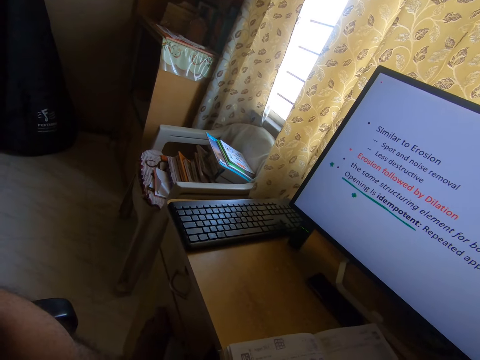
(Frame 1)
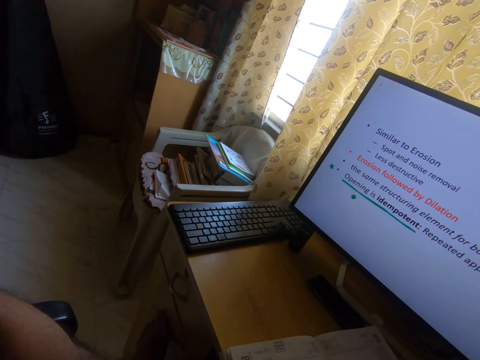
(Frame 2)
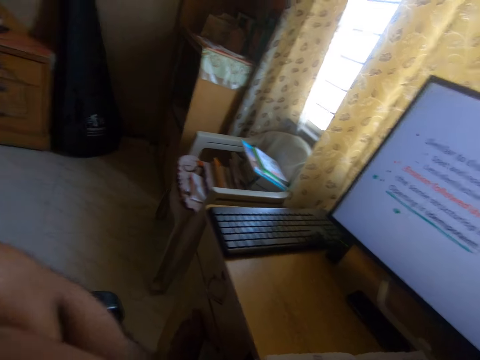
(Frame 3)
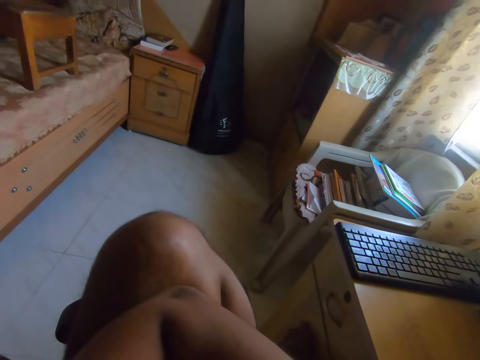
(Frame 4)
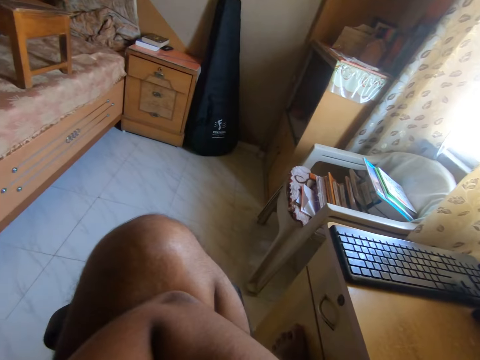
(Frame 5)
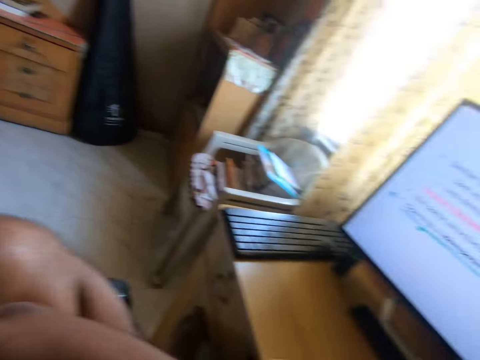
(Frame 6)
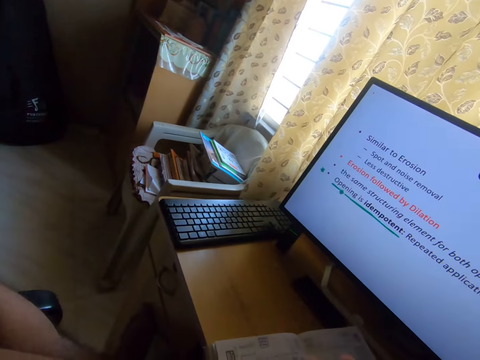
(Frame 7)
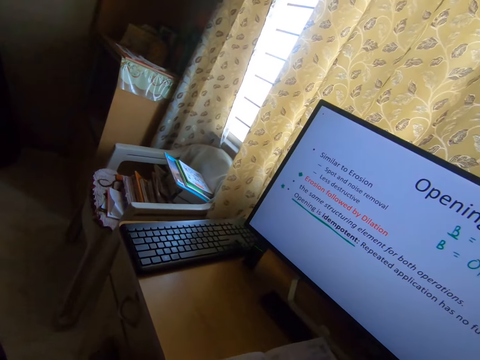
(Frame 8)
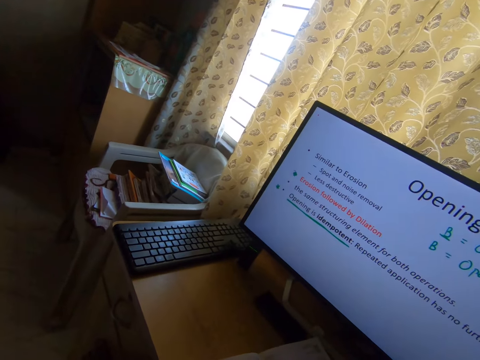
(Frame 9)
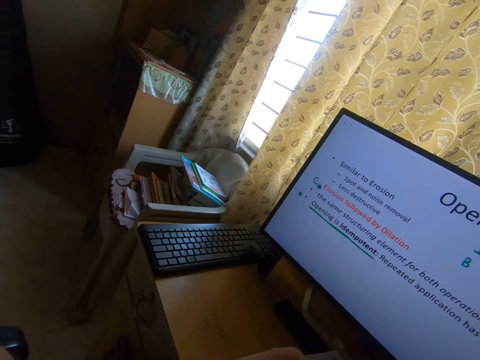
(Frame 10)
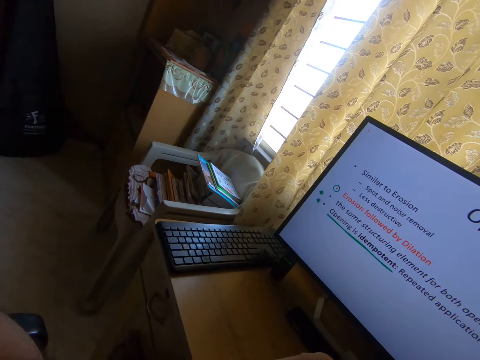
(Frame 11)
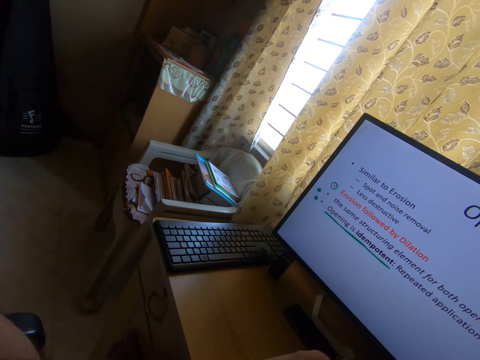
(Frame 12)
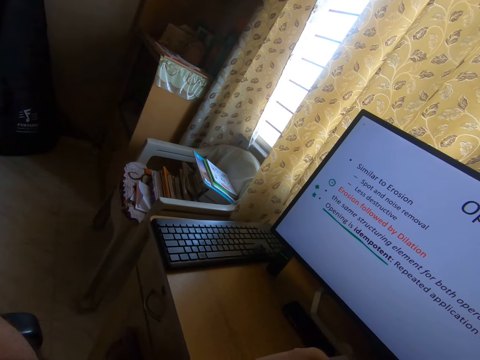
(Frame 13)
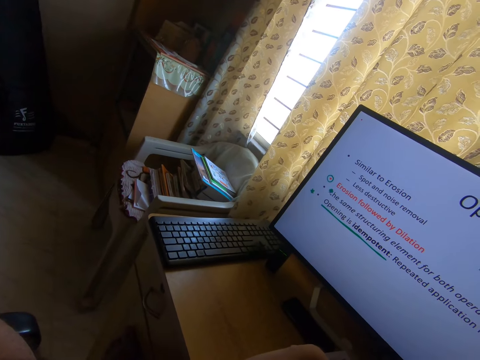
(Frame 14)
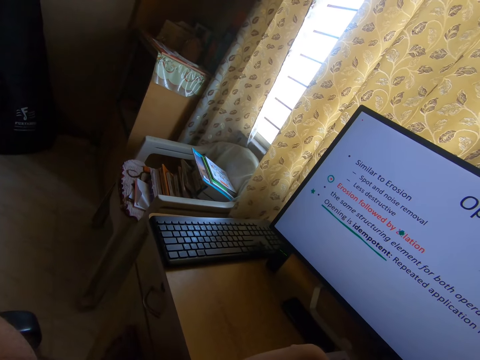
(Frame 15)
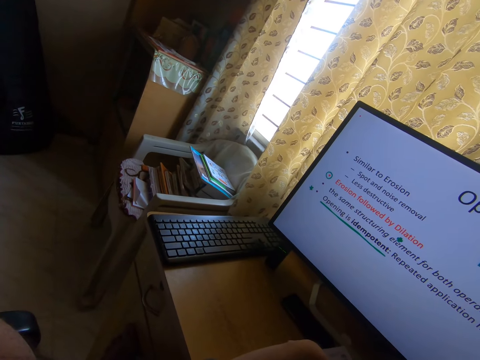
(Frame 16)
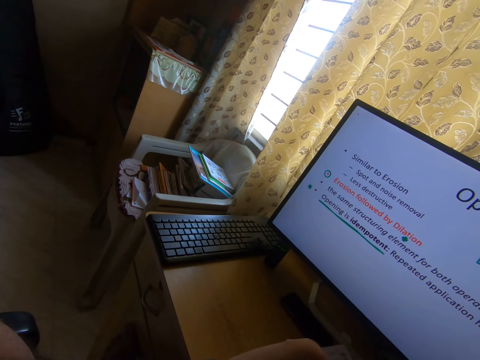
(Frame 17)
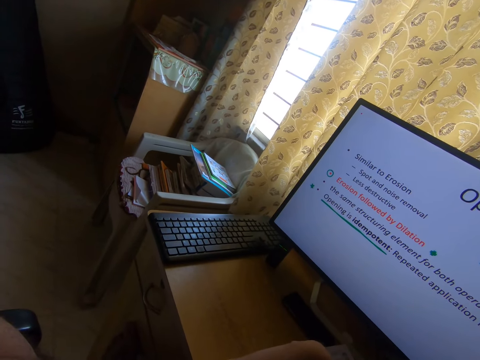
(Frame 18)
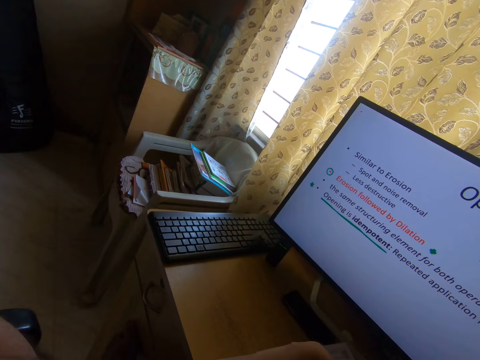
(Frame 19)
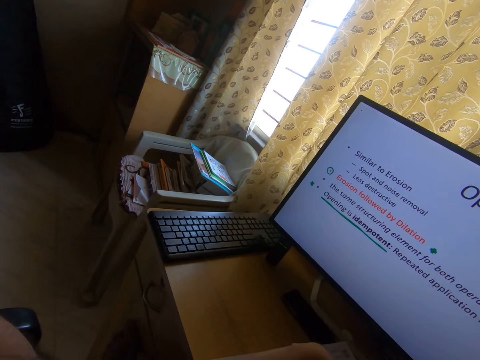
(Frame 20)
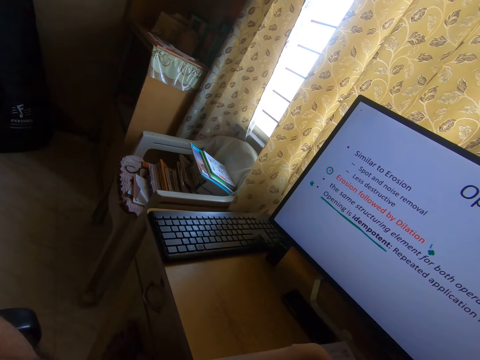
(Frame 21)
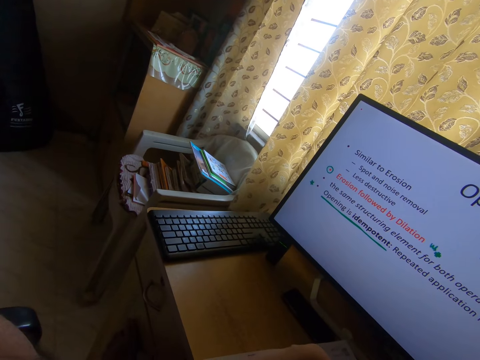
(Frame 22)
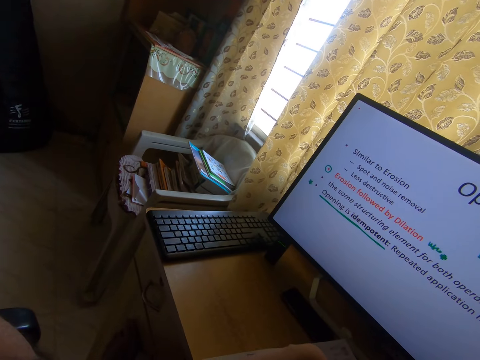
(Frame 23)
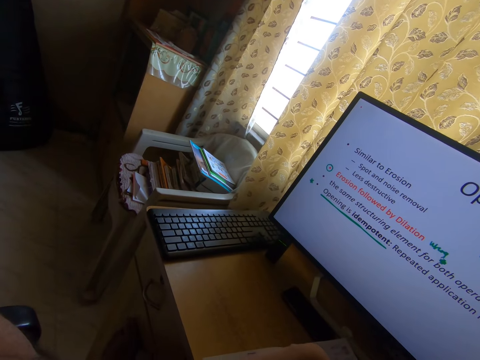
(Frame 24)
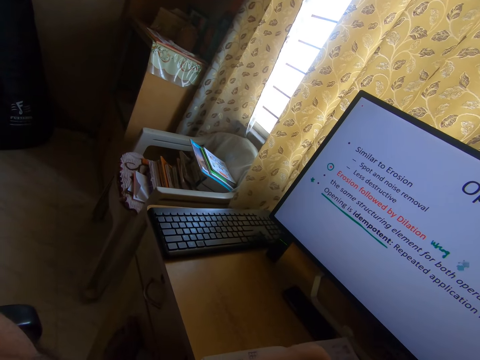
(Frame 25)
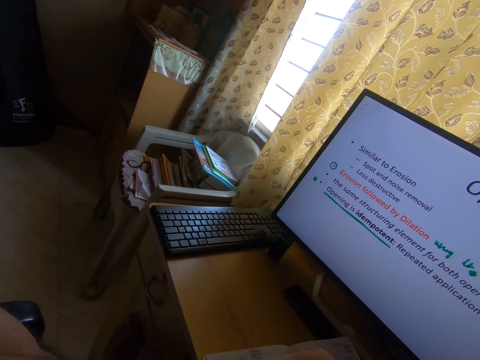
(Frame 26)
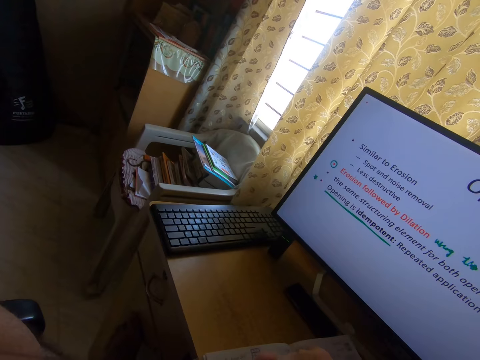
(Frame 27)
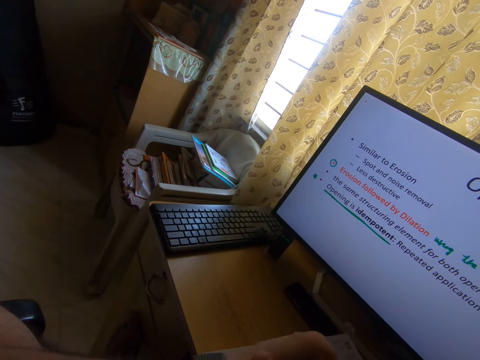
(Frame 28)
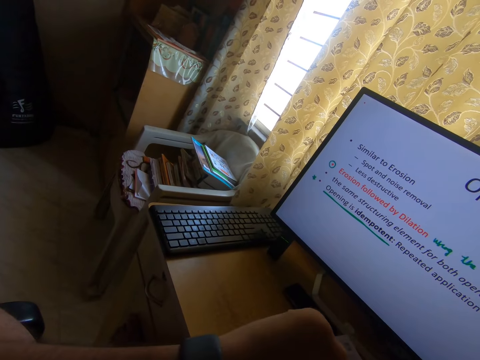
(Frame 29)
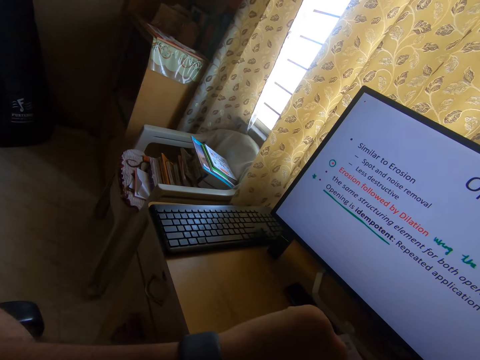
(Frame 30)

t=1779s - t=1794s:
The camera wearer looks around the room. He moves his hand. He operates the computer.

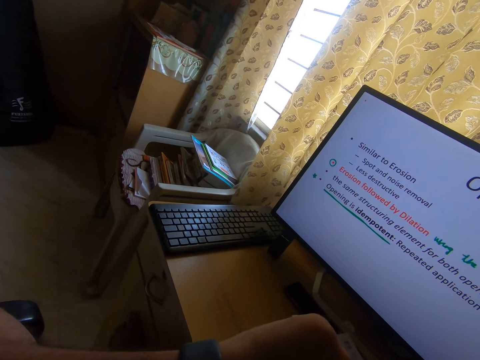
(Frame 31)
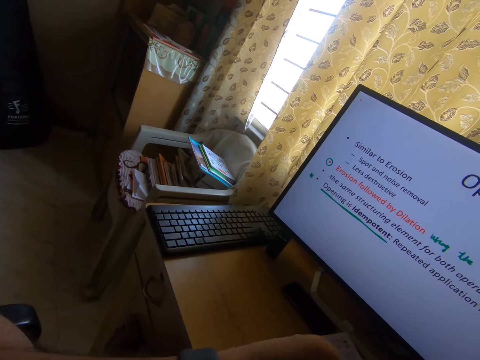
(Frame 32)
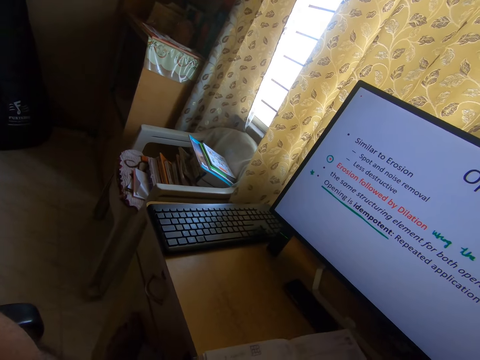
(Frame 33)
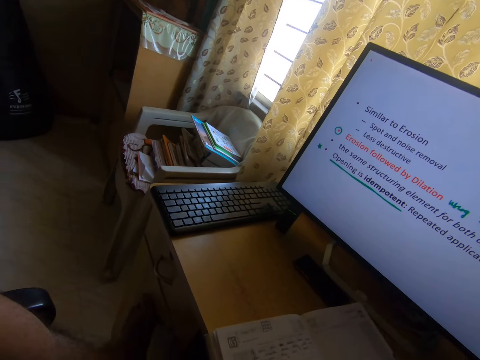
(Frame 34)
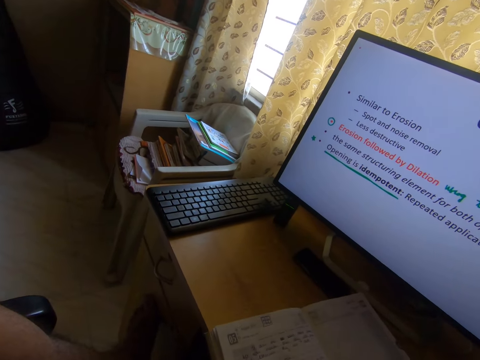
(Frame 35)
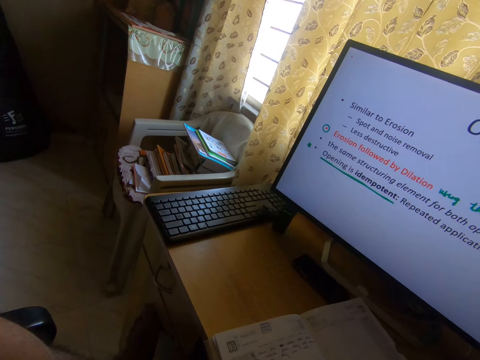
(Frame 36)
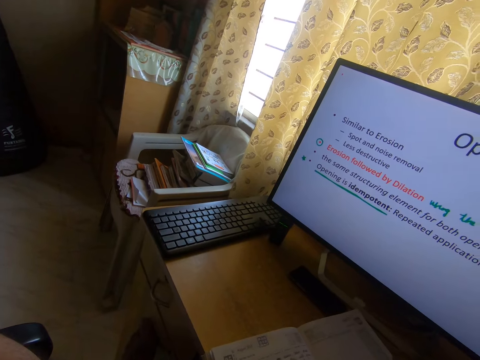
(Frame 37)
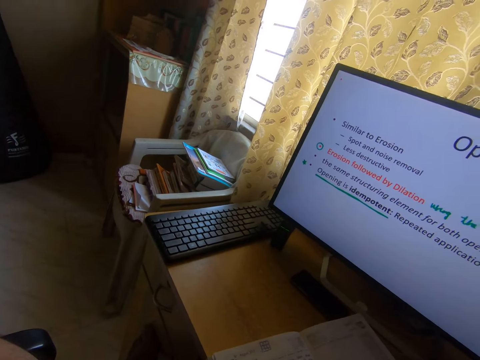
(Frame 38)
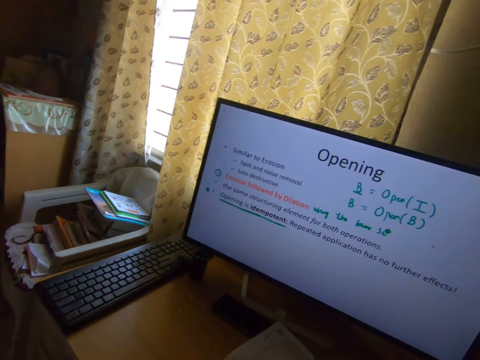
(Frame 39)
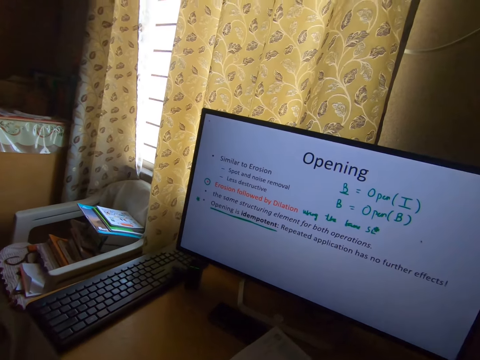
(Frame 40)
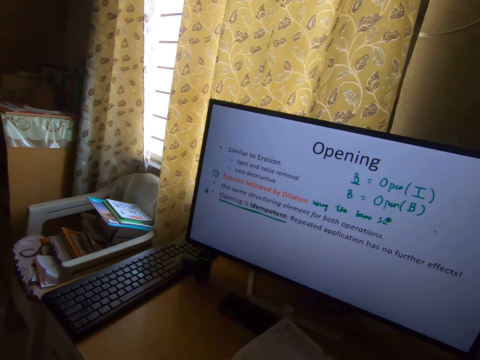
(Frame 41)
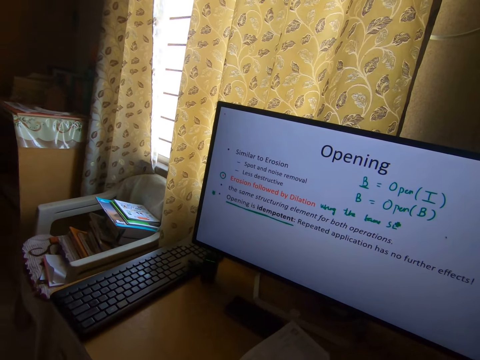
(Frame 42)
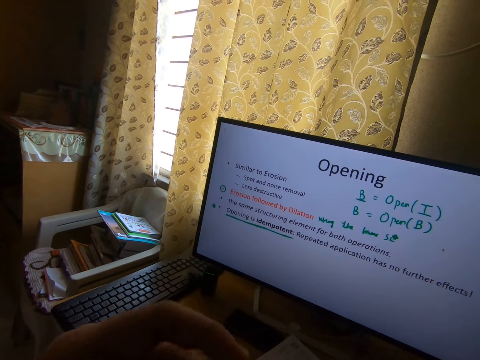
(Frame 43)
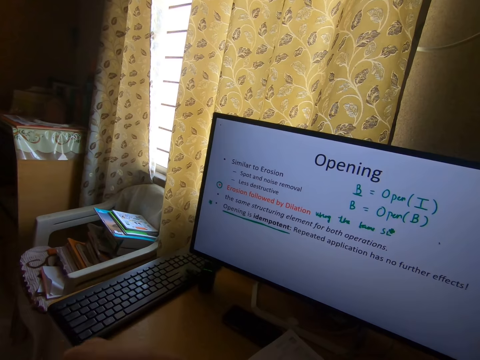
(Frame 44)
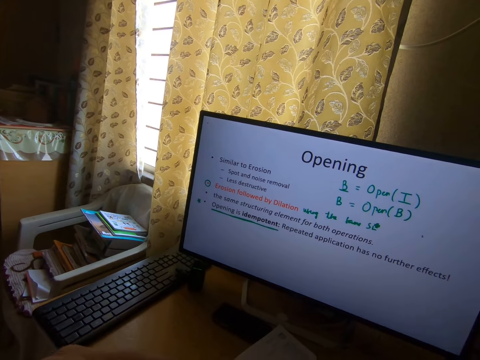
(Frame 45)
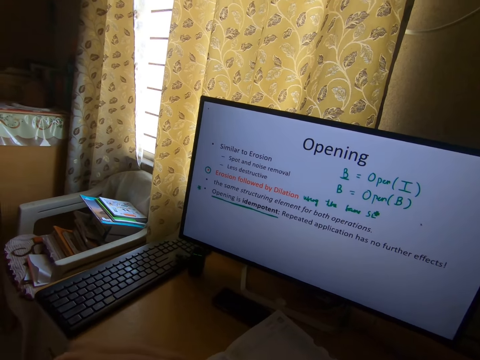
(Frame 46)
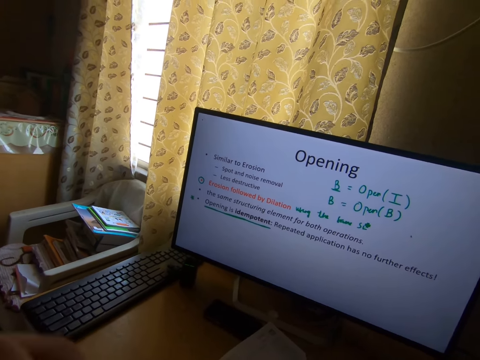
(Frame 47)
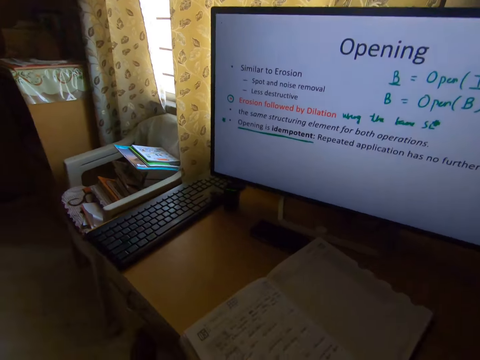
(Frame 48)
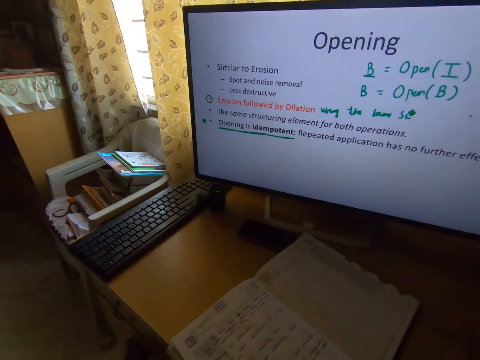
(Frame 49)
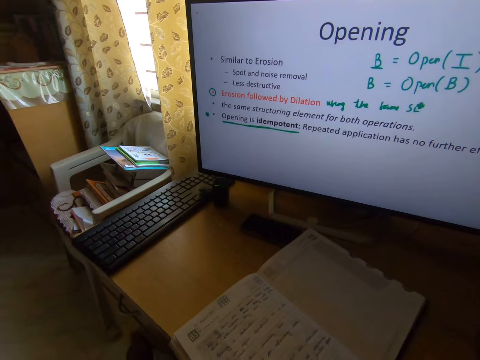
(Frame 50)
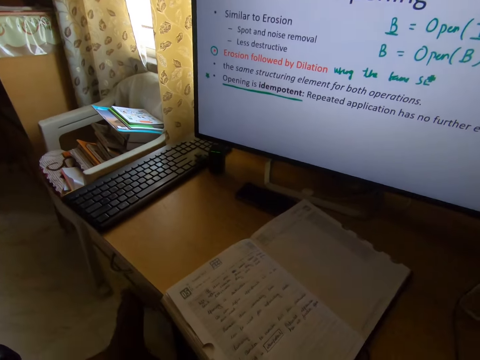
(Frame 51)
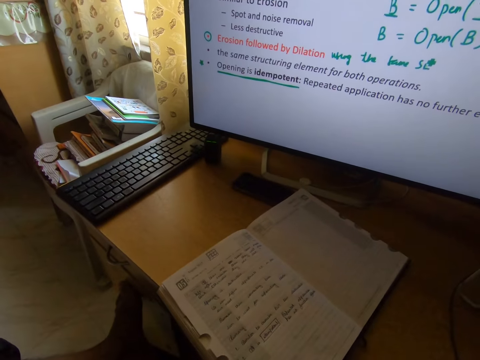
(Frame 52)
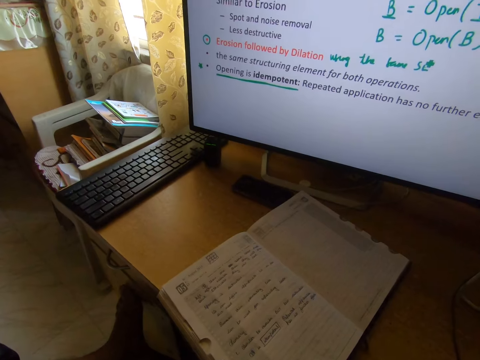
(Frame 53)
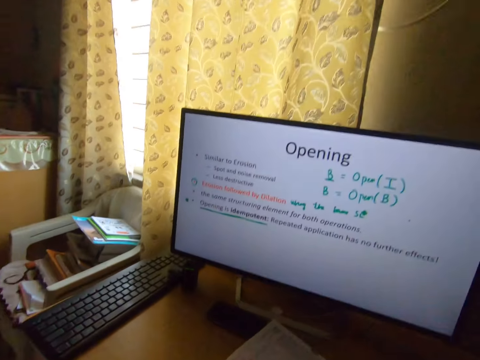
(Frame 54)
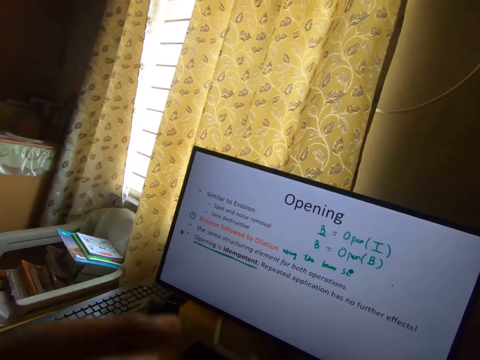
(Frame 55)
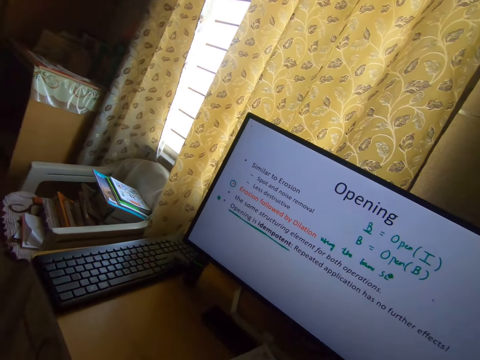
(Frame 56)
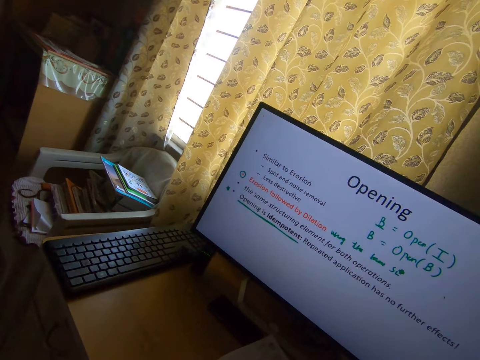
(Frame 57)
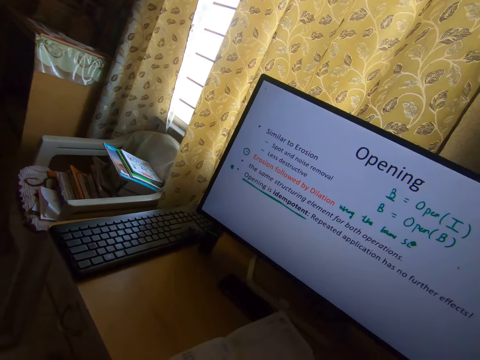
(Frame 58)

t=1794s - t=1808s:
The camera wearer does something. They stare at the monitor on the table.
